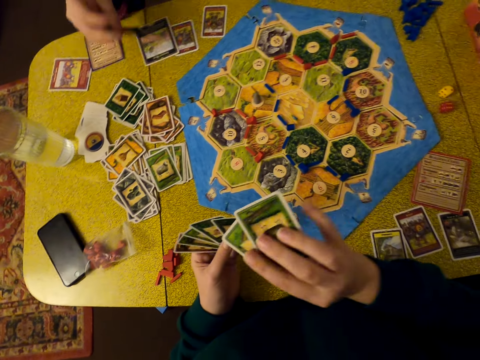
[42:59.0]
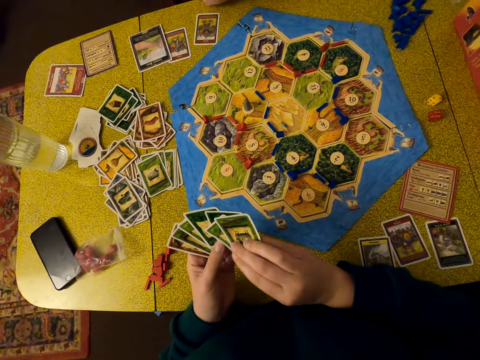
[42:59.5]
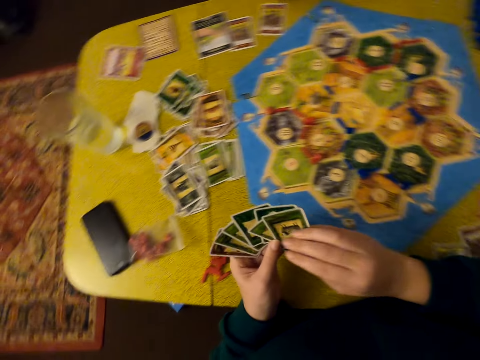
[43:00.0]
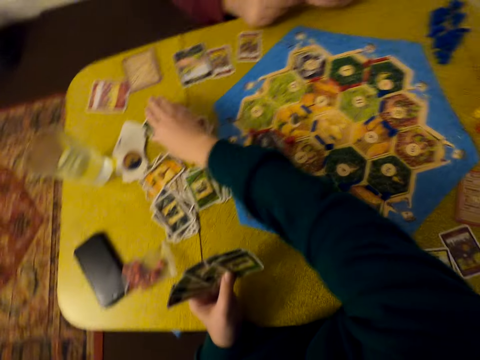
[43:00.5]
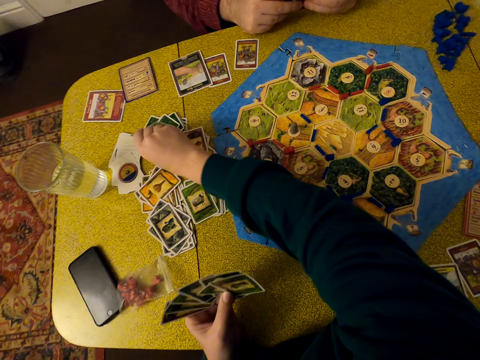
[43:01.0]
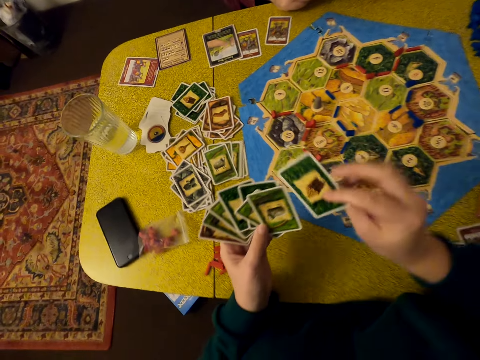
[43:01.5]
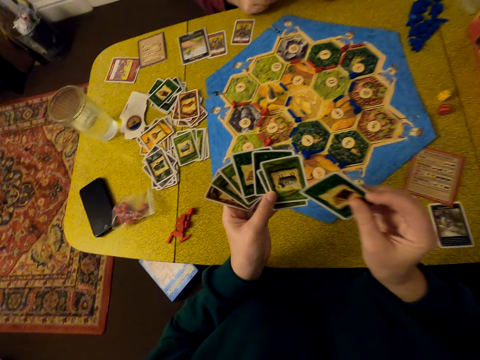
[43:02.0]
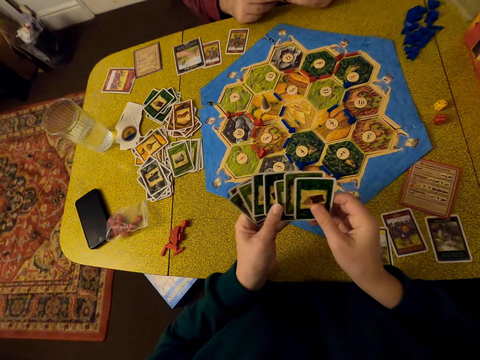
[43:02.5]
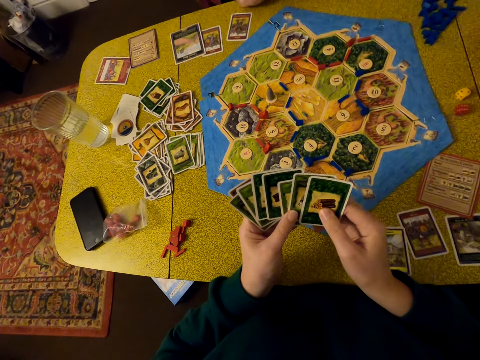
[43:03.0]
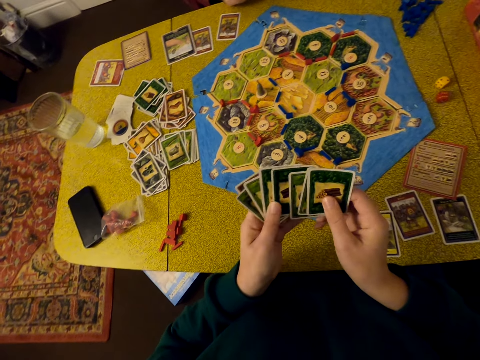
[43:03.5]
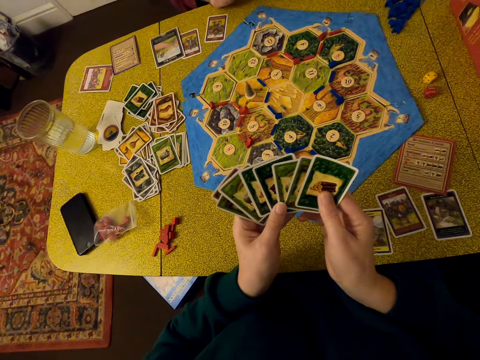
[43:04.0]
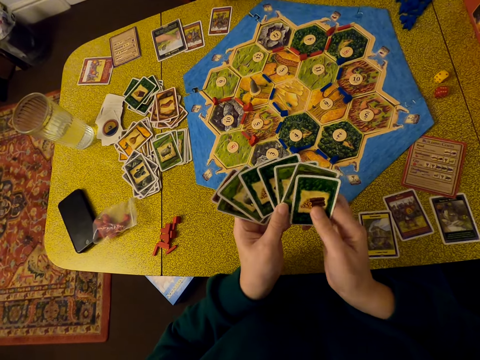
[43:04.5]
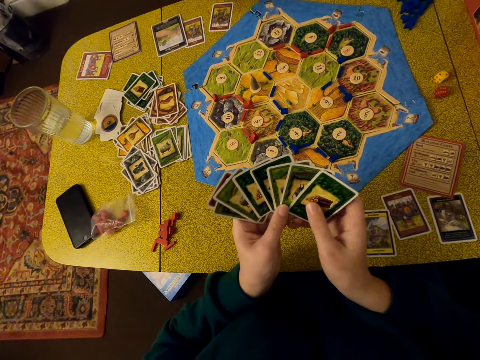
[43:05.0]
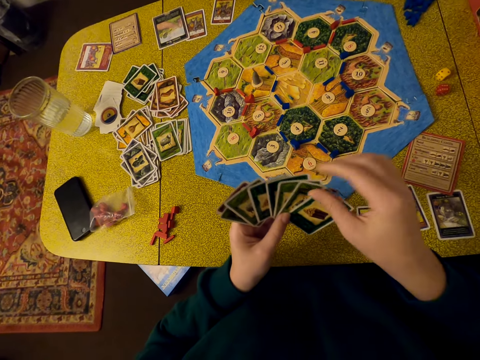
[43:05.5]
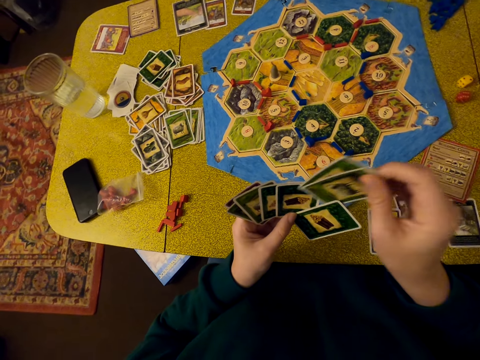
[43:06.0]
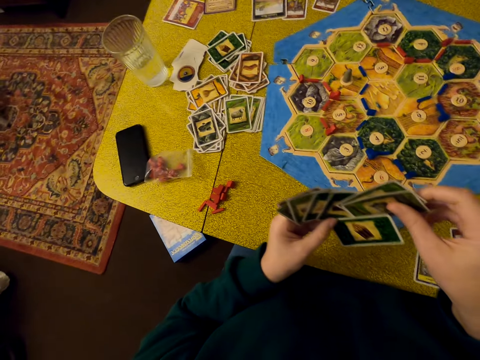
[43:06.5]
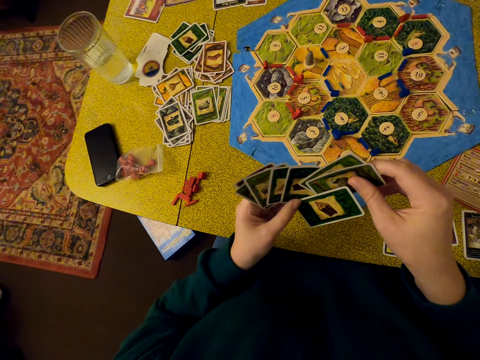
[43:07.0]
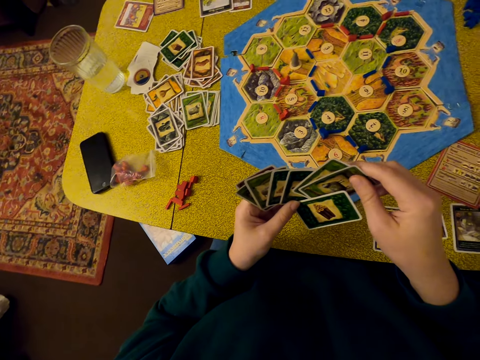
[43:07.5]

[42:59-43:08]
A man picks a card. The camera wearer picks a card. She shuffles her cards. She interacts with the man.

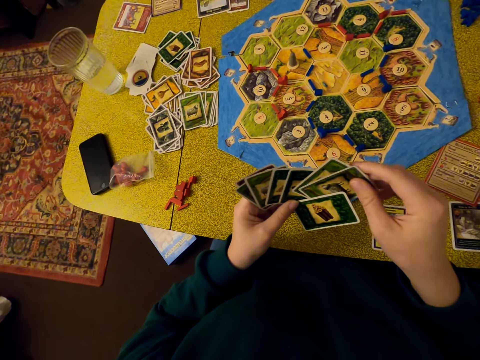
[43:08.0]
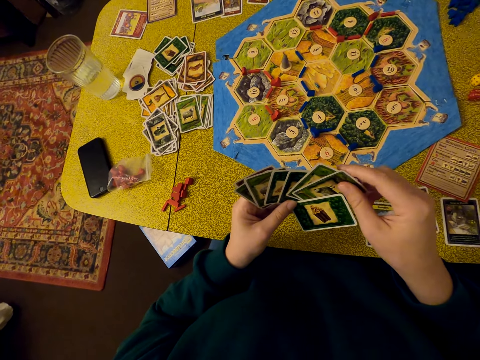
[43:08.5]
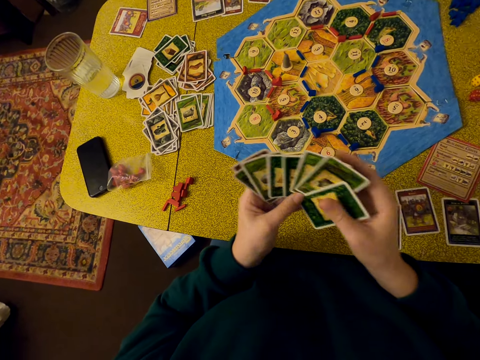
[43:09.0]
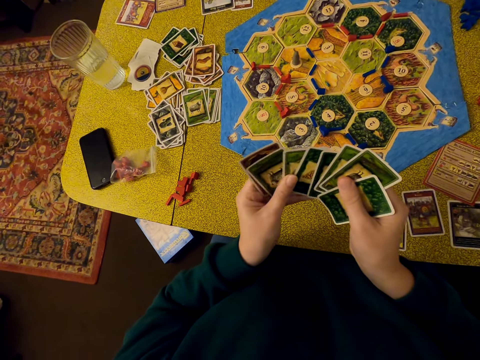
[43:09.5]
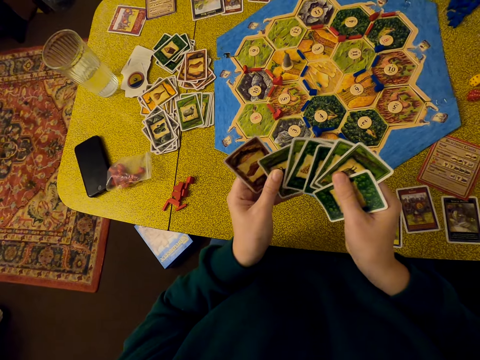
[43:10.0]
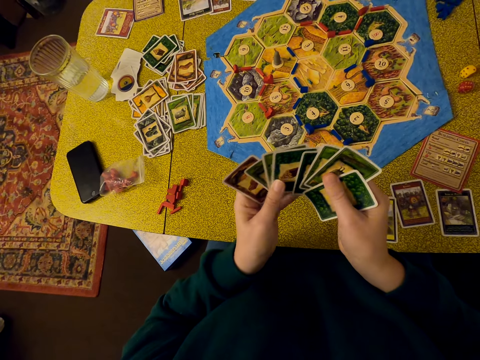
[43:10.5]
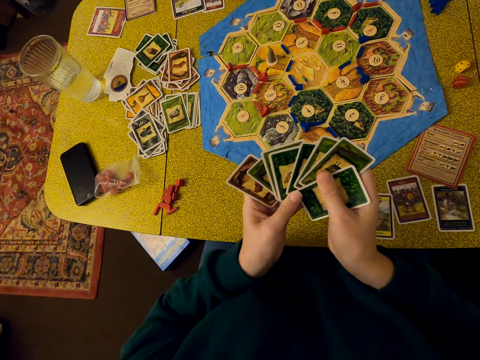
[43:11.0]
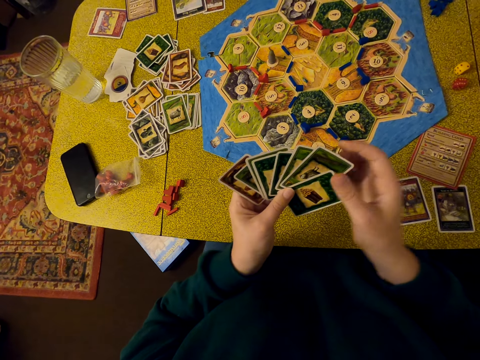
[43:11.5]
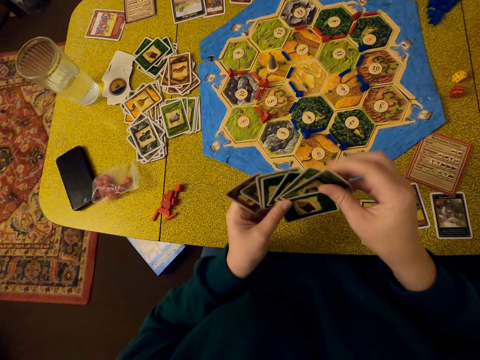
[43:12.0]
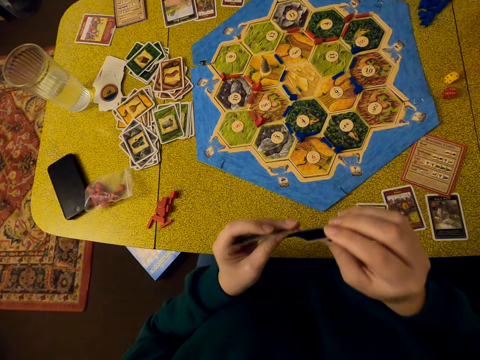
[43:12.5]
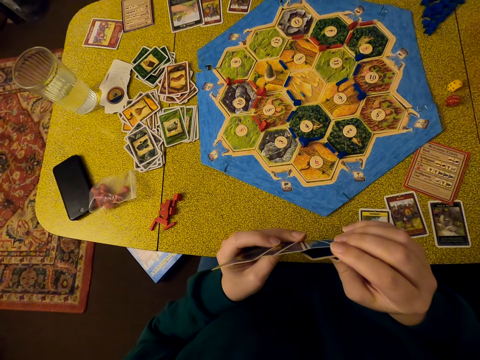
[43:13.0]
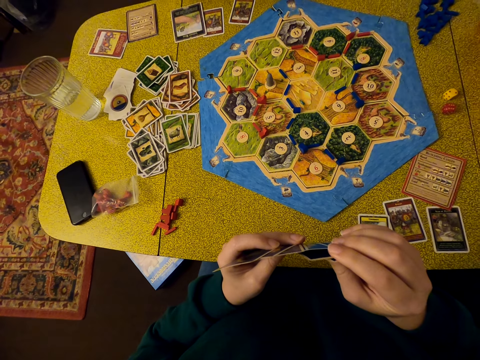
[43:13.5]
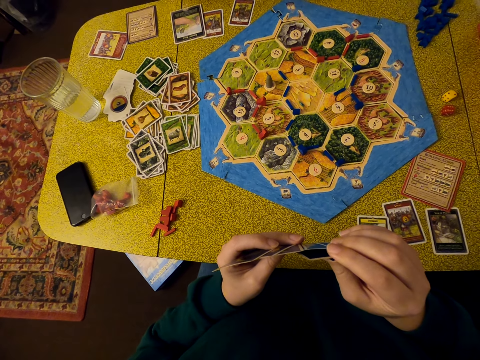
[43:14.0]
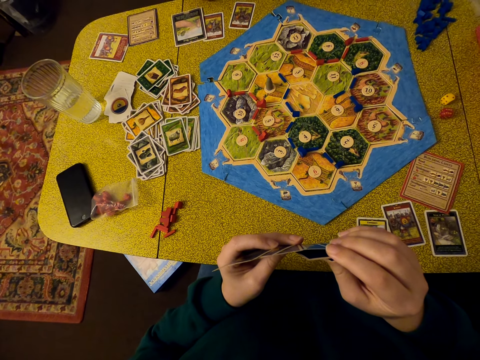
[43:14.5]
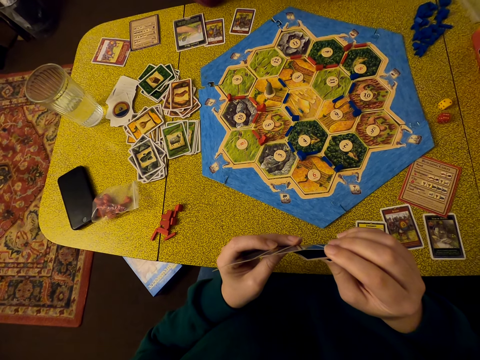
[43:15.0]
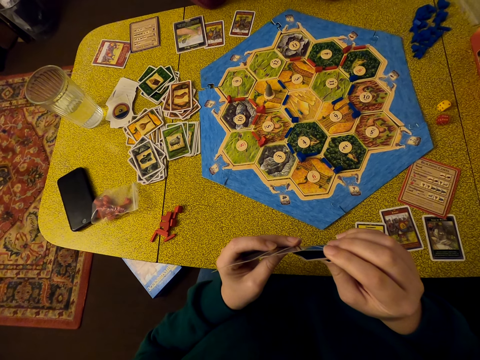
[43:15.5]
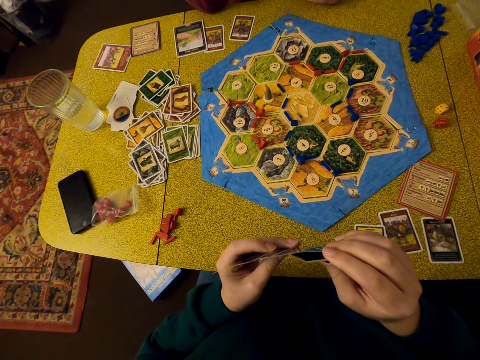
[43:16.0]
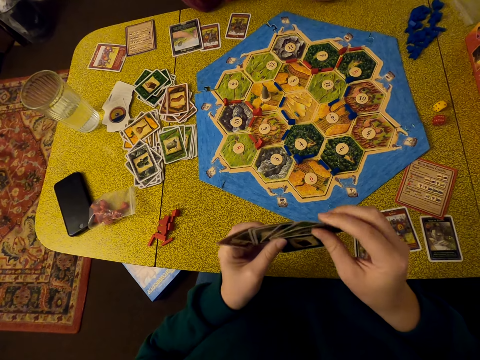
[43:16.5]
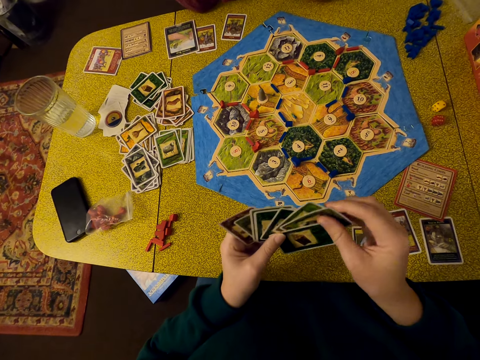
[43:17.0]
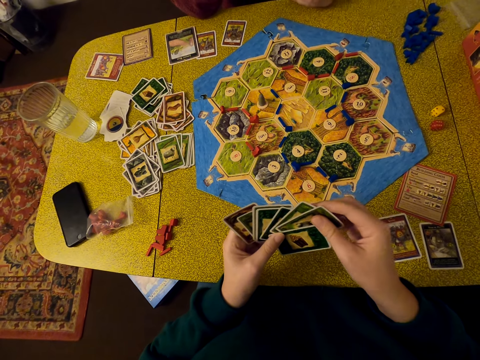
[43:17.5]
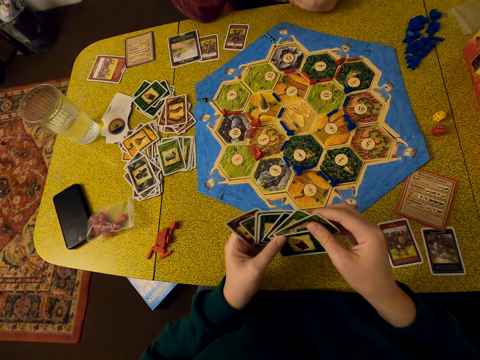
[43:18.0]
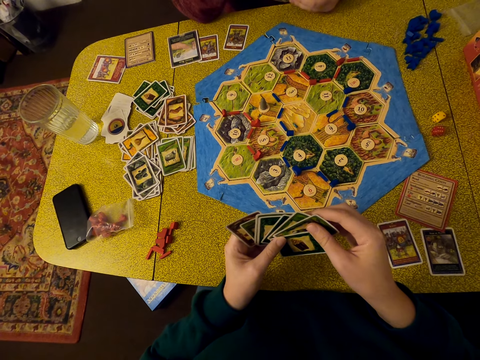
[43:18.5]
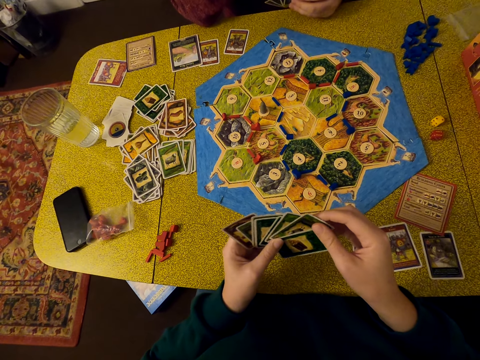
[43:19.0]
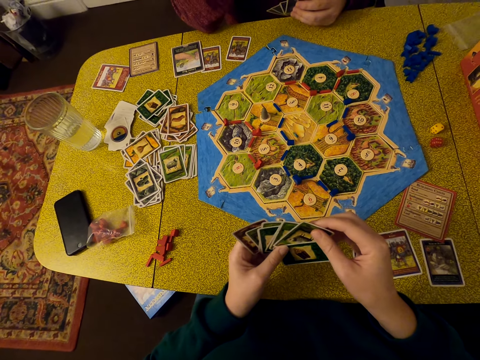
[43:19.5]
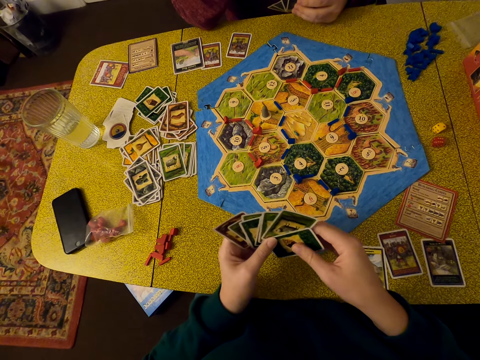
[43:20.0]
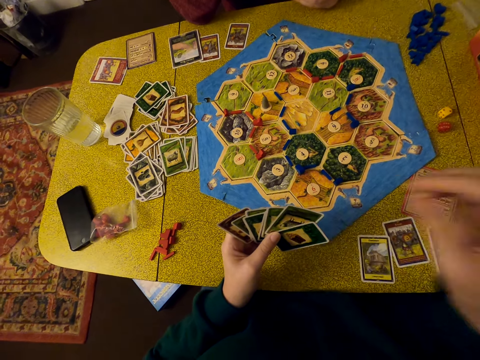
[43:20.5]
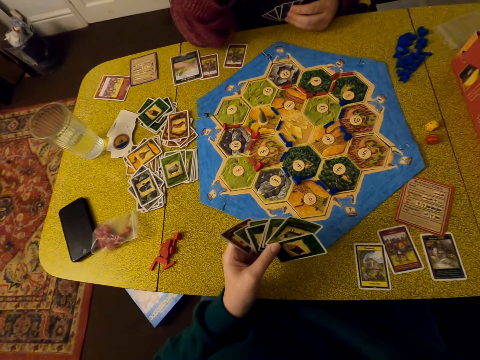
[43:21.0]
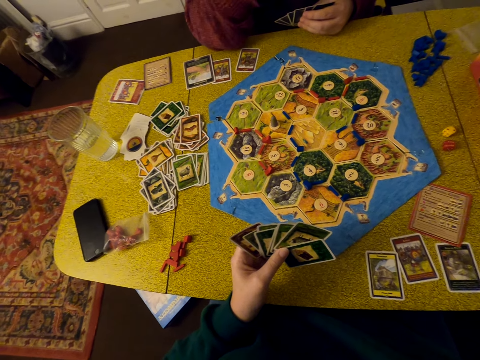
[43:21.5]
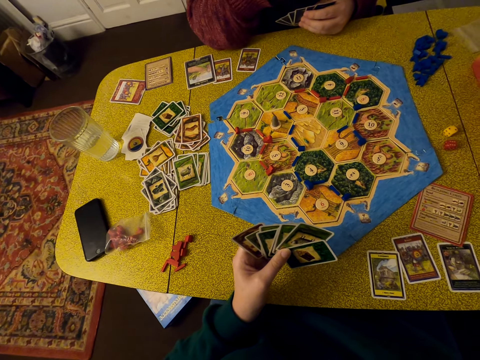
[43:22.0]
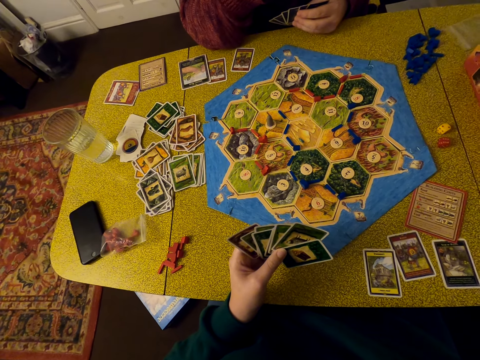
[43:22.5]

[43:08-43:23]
The camera wearer inspects her cards. She looks at the table. She does something.
